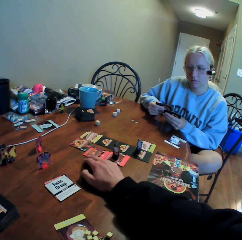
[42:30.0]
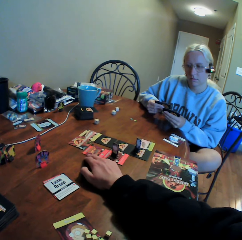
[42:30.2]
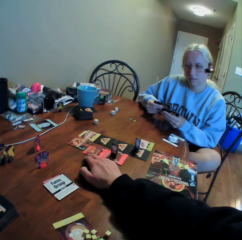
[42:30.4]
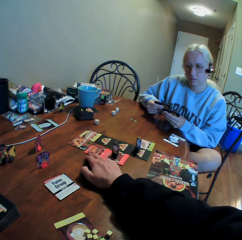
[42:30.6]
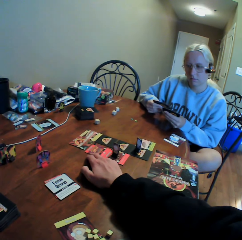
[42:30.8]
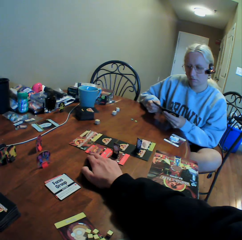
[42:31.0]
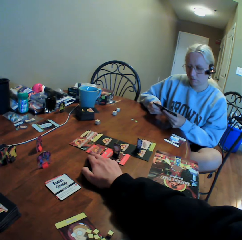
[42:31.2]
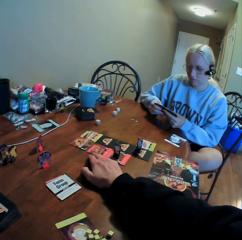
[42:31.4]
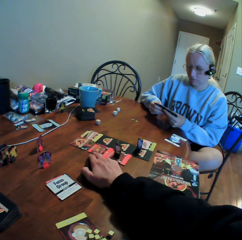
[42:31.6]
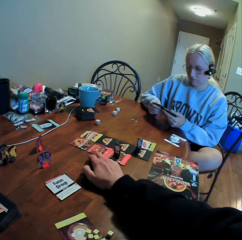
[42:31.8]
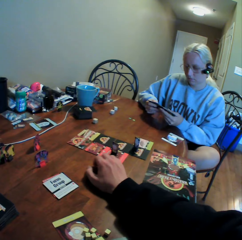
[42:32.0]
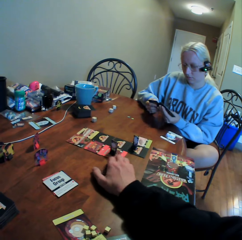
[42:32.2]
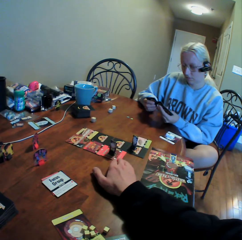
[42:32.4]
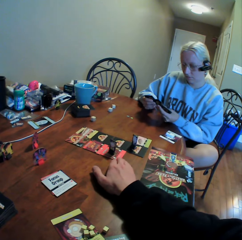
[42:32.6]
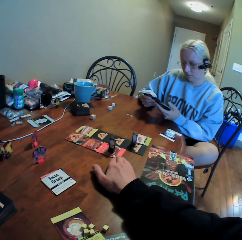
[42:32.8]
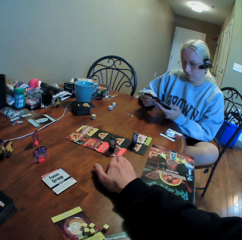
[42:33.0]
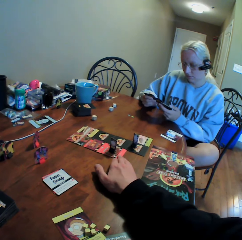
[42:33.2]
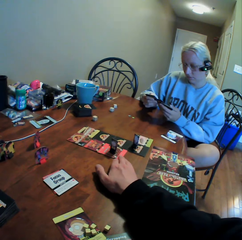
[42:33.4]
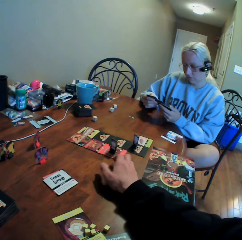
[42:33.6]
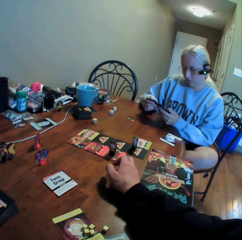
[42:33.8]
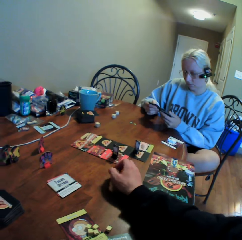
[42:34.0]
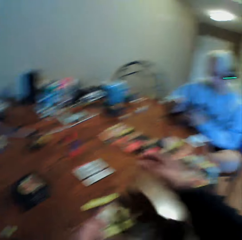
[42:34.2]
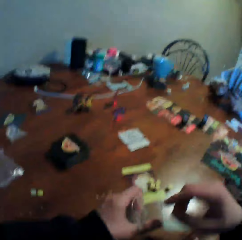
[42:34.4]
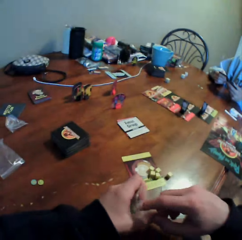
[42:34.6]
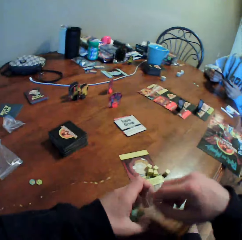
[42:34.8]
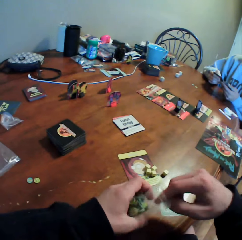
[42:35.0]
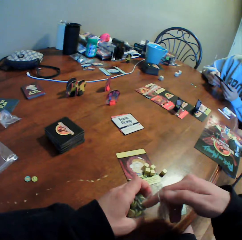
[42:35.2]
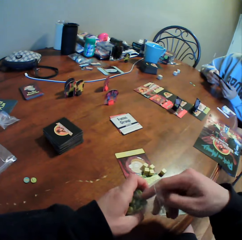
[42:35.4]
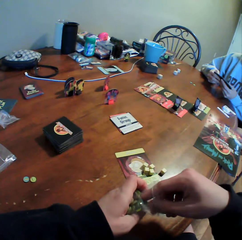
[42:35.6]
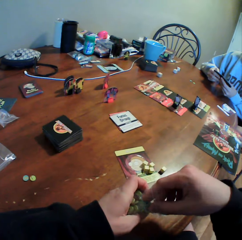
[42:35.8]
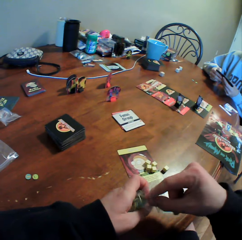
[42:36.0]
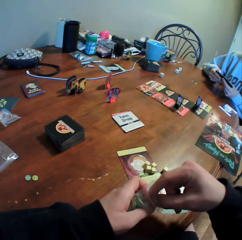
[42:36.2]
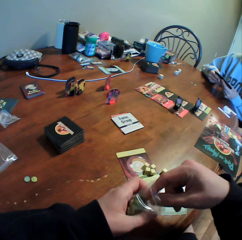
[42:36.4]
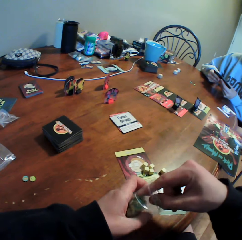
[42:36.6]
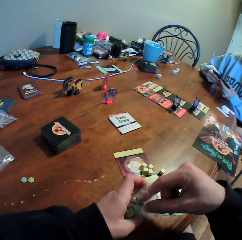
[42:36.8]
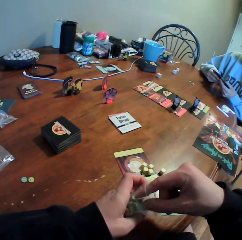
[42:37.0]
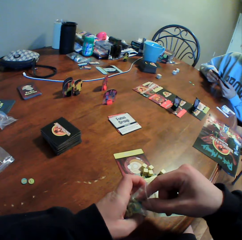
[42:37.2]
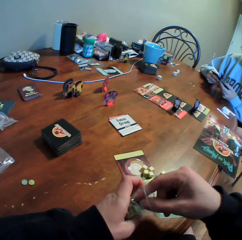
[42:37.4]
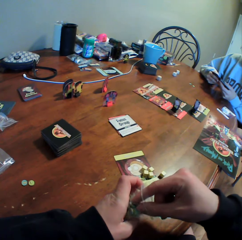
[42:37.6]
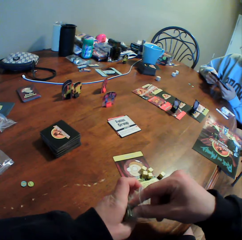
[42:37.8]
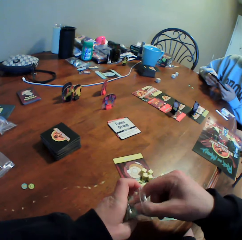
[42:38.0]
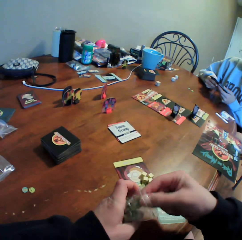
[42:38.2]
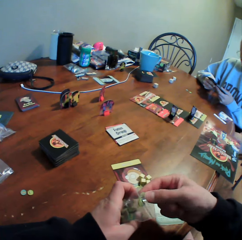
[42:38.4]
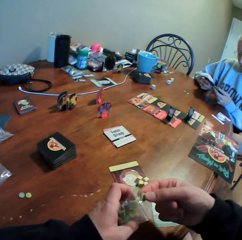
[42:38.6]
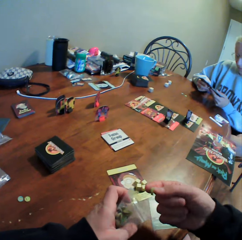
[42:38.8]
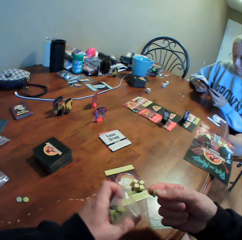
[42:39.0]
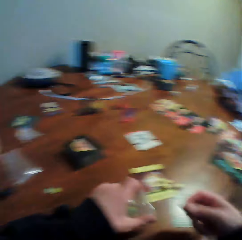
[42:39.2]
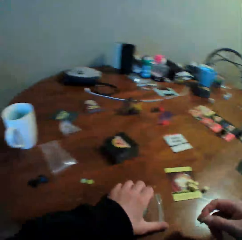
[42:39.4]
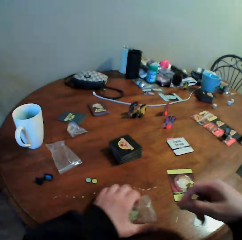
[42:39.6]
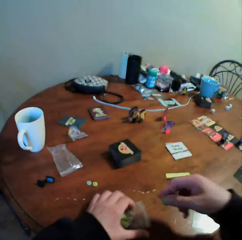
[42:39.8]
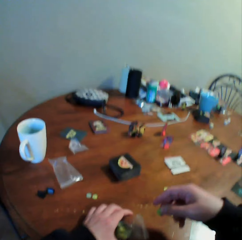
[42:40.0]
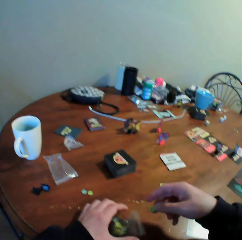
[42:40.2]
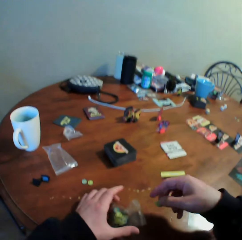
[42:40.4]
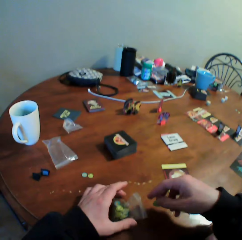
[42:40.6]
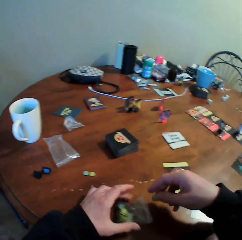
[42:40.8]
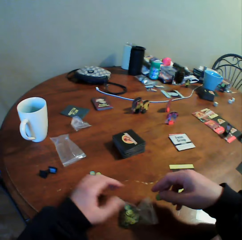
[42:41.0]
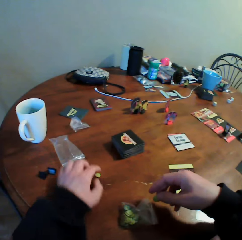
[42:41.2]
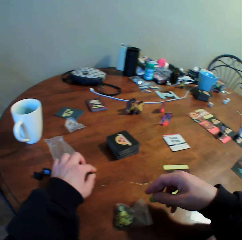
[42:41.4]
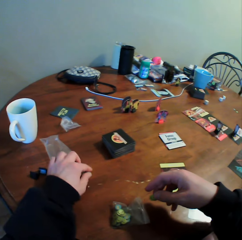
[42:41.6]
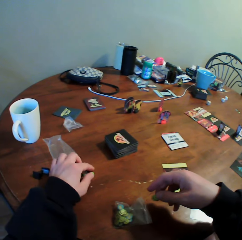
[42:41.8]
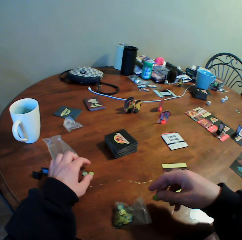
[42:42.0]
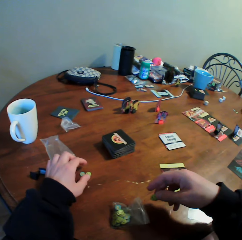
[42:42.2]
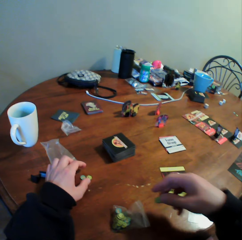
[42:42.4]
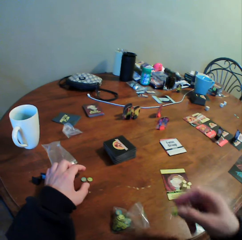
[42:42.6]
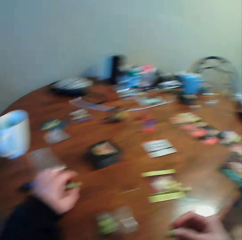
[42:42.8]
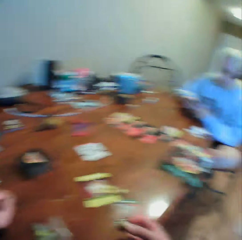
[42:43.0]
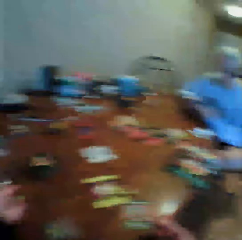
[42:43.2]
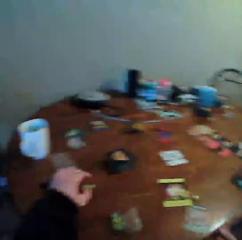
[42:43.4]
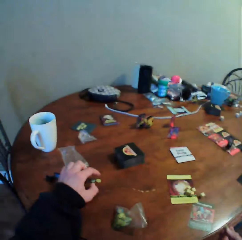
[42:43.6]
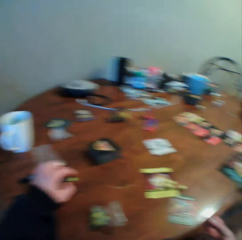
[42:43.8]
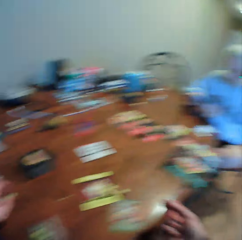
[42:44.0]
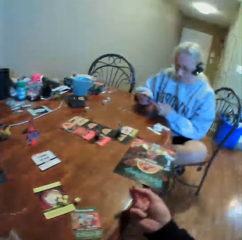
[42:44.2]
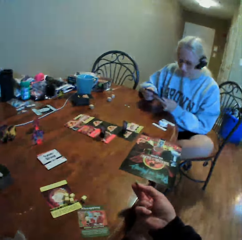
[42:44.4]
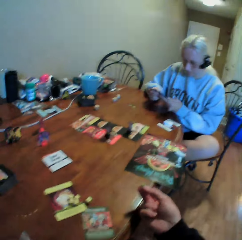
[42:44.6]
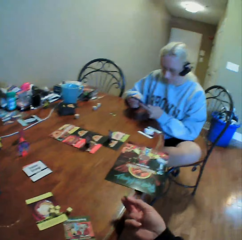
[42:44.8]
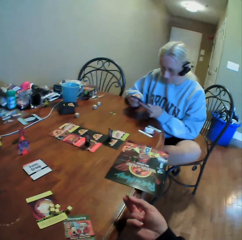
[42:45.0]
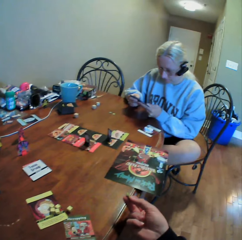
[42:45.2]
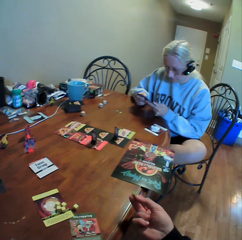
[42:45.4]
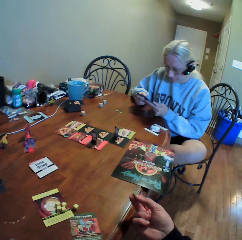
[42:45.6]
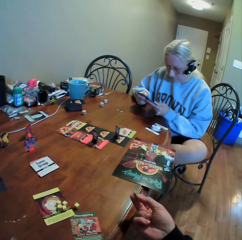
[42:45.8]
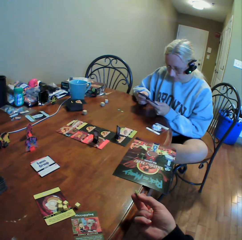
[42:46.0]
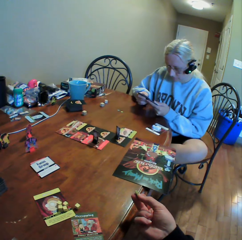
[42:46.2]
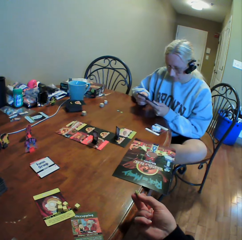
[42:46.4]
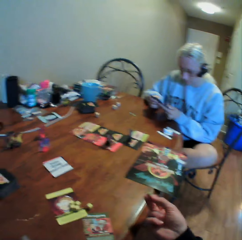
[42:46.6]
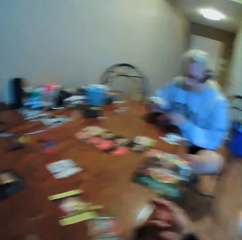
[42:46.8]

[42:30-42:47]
A woman moves cards. The woman holds the cards in both hands. The camera wearer moves a hand, picks up something in a zipper bag from the paper, and puts the zipper bag on the table. They hold something on the table. The woman holds the cards. The camera wearer looks around and does something. The woman holds the cards in both hands.

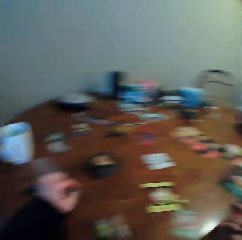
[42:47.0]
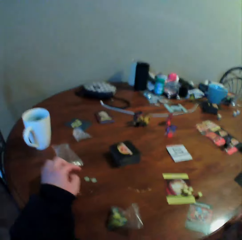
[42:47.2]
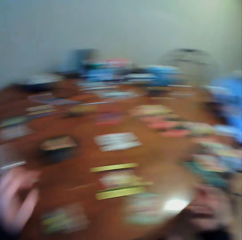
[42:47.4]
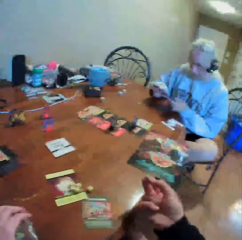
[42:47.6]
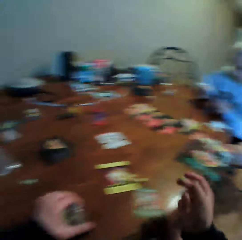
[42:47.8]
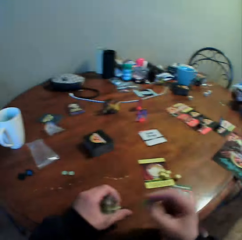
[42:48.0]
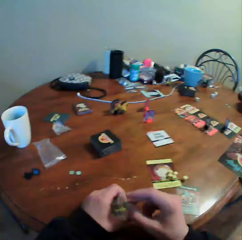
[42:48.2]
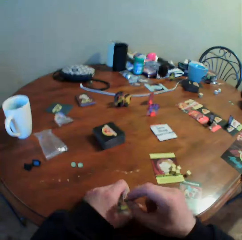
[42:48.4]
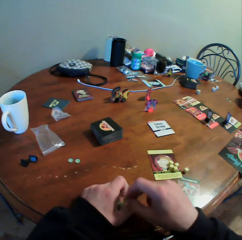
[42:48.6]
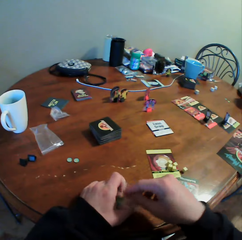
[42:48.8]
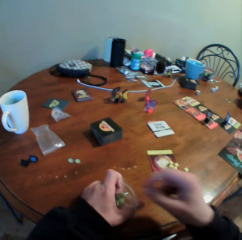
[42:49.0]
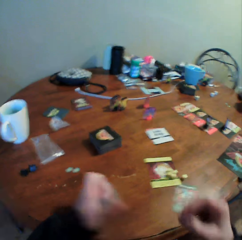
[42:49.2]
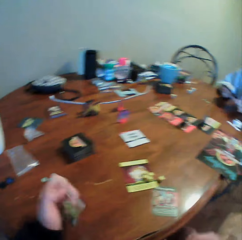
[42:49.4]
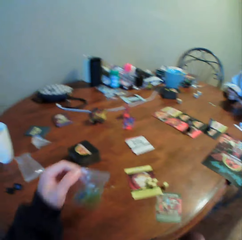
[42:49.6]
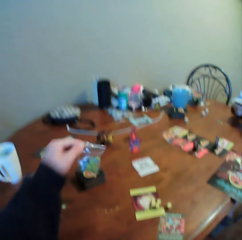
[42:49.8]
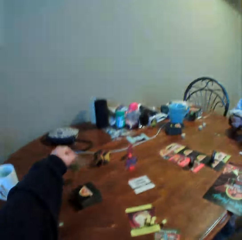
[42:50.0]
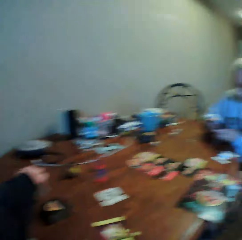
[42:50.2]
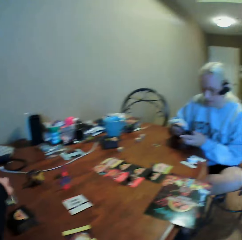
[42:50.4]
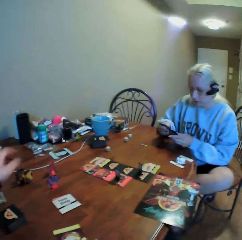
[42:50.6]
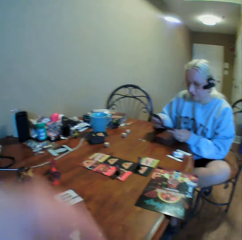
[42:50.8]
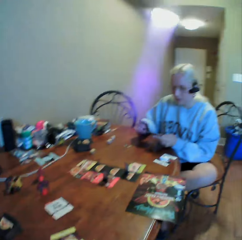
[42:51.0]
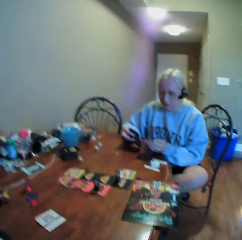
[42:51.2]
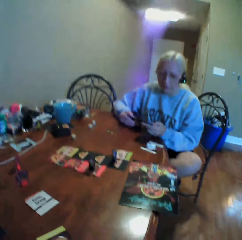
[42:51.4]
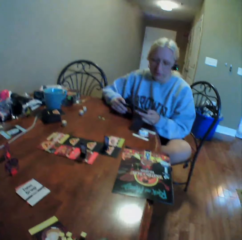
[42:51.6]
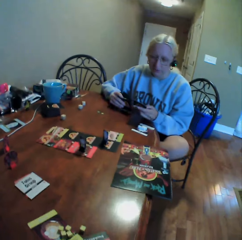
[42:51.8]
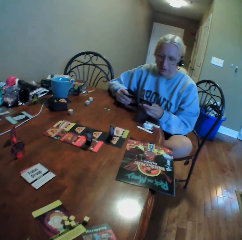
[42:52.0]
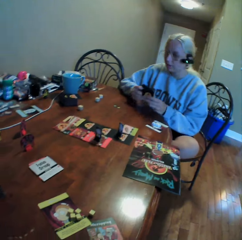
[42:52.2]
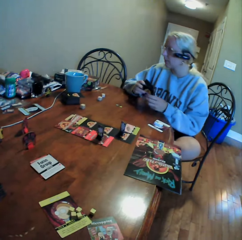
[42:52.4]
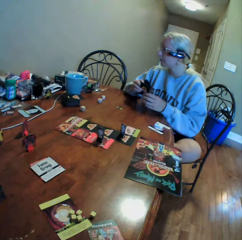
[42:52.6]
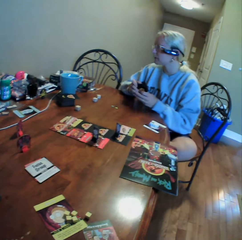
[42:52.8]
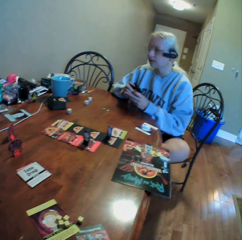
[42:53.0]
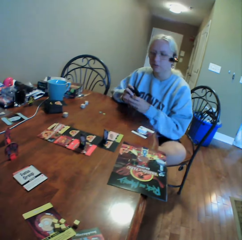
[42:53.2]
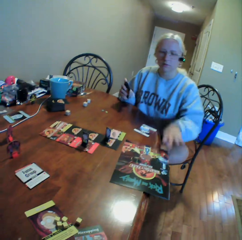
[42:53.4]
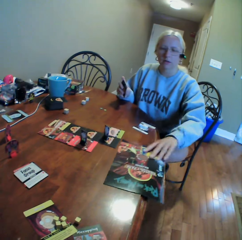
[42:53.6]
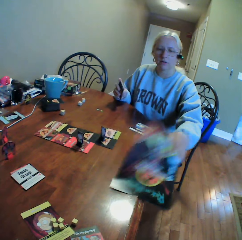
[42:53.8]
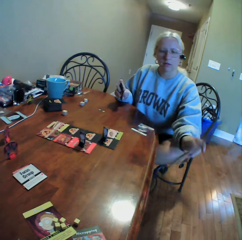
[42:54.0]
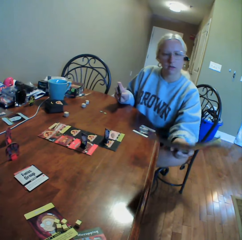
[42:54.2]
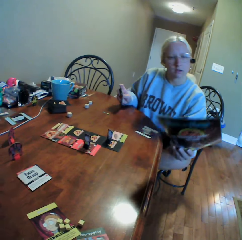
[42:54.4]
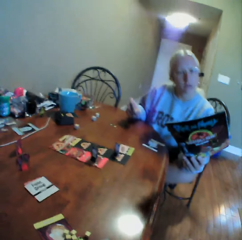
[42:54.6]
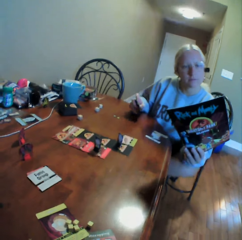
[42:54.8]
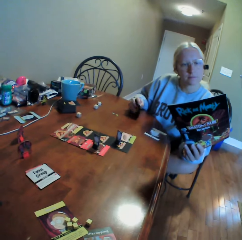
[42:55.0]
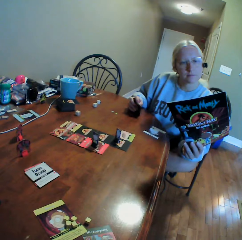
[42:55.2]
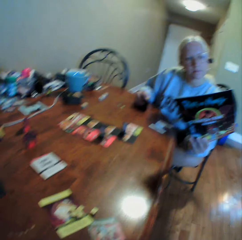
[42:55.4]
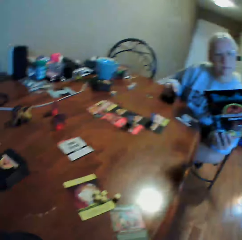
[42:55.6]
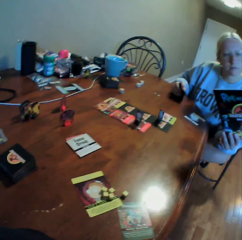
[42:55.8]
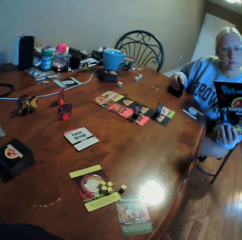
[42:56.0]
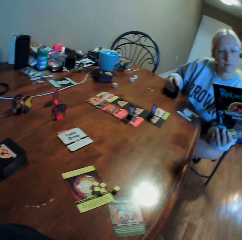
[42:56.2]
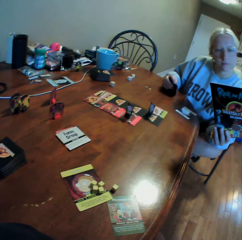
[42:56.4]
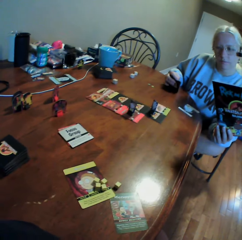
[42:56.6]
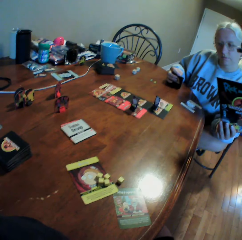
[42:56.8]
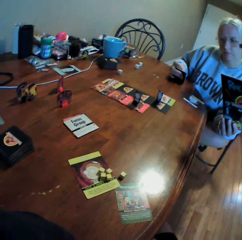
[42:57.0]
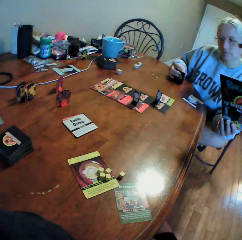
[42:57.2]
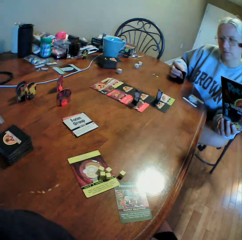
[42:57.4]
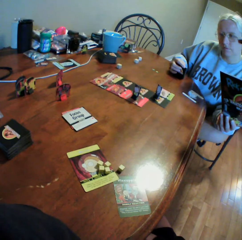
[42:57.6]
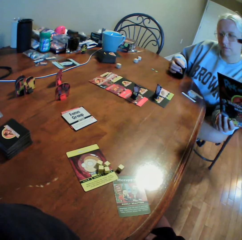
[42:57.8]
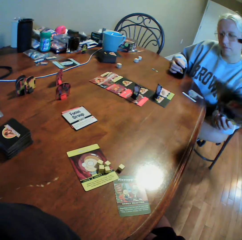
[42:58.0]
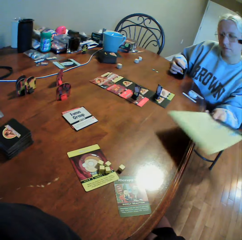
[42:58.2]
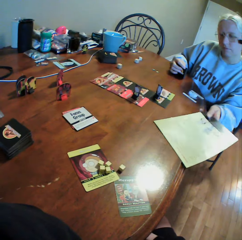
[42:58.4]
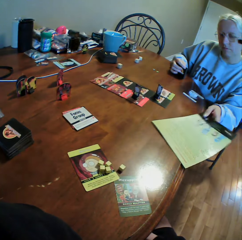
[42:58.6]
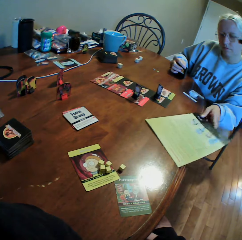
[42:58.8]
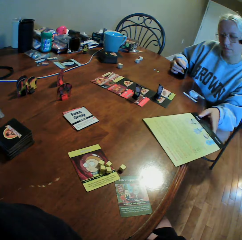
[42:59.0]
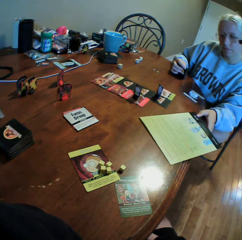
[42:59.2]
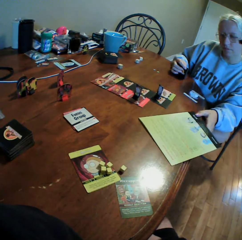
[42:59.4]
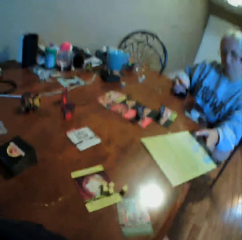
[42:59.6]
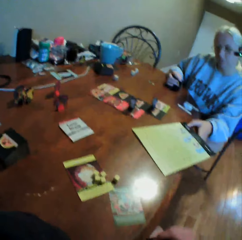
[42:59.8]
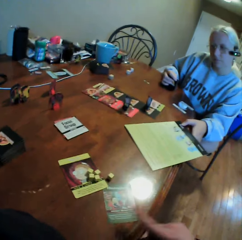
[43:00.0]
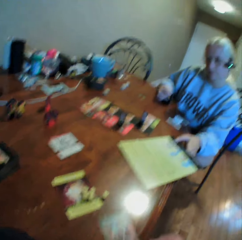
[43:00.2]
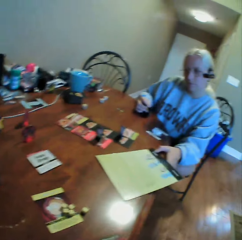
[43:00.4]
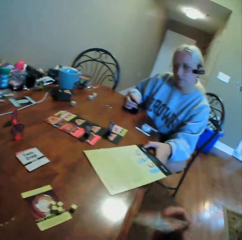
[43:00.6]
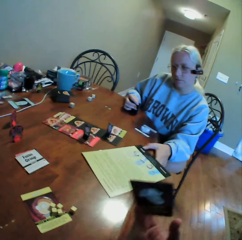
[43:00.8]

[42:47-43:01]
The camera wearer moves something on the table. A woman holds cards. The camera wearer picks up a zipper bag on the table, puts something in the zipper bag and picks up something from the paper. The woman holds the cards. The camera wearer puts the zipper bag on the table and places the paper on the table. They look around. The woman looks back, moves around, picks up a book on the table, turns the book with her hands, reads the book, looks at a card and puts the book on the table. The camera wearer picks up a card on the table.
